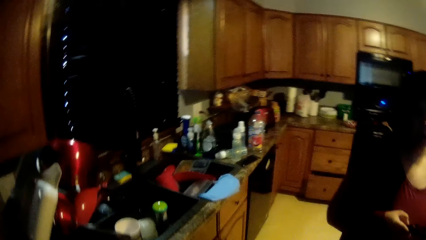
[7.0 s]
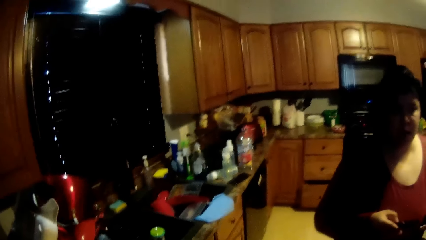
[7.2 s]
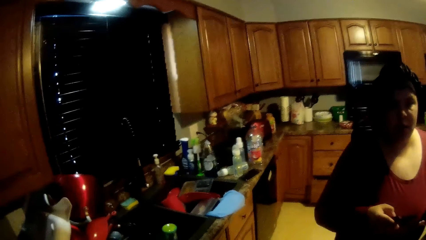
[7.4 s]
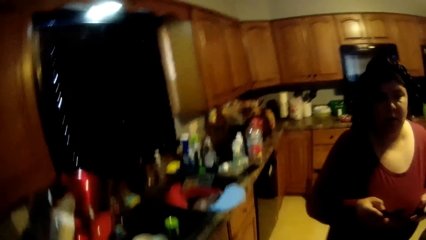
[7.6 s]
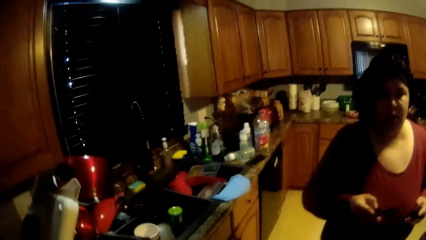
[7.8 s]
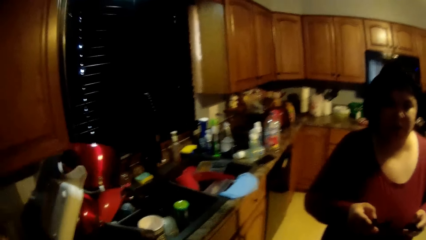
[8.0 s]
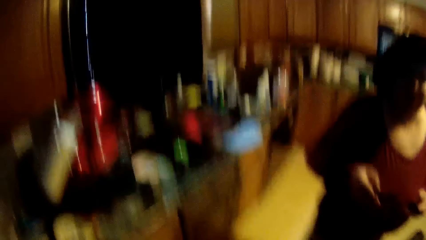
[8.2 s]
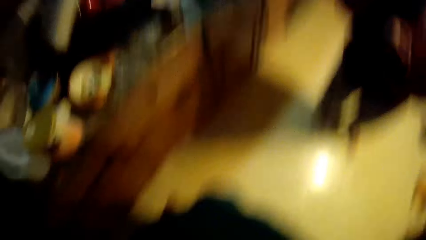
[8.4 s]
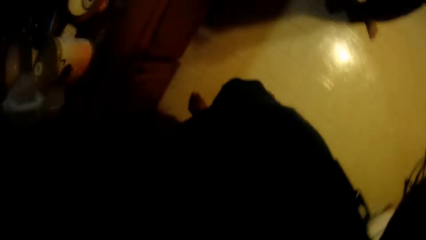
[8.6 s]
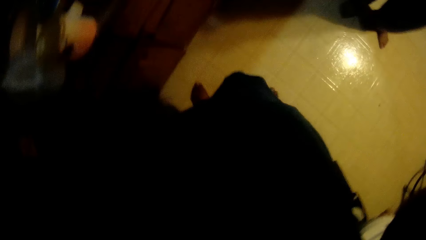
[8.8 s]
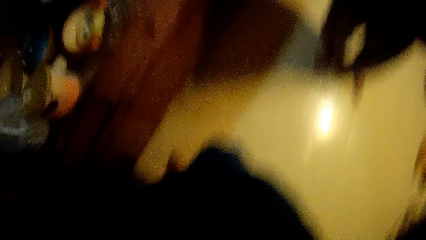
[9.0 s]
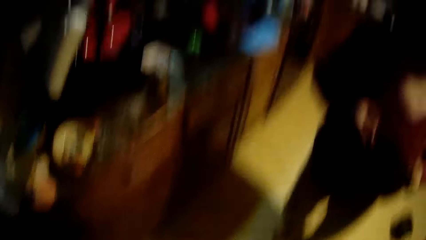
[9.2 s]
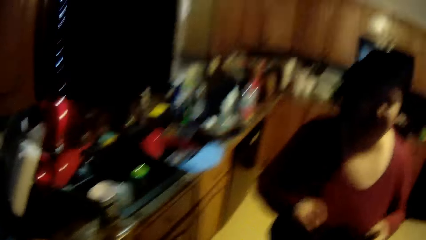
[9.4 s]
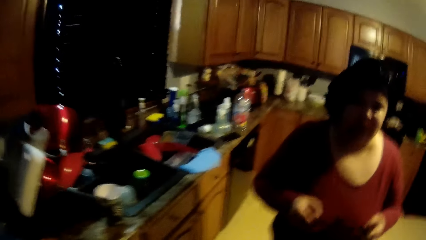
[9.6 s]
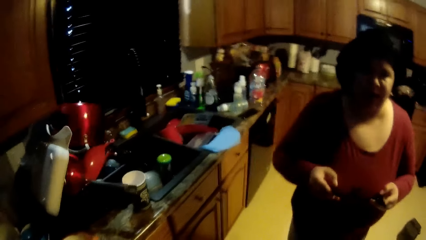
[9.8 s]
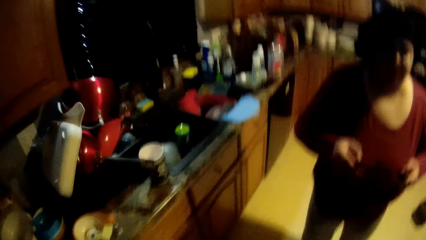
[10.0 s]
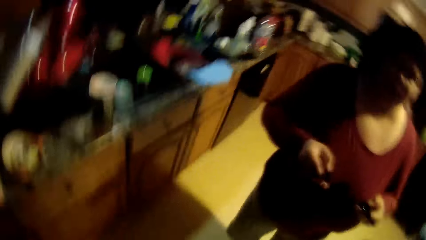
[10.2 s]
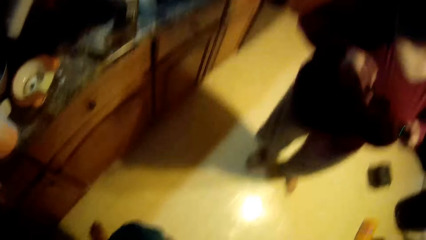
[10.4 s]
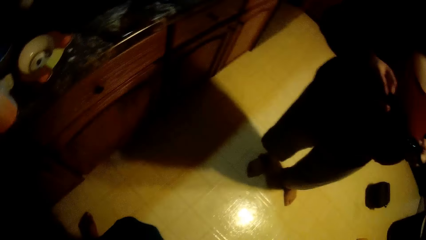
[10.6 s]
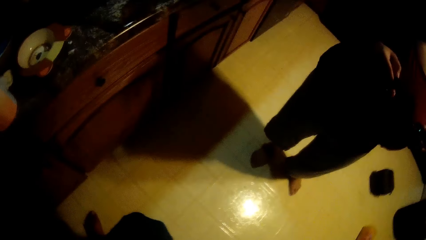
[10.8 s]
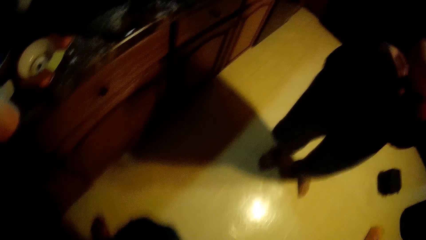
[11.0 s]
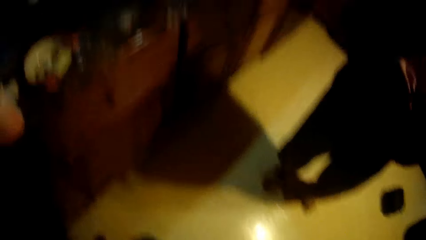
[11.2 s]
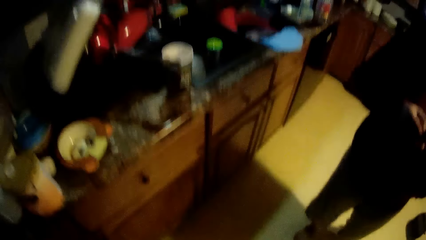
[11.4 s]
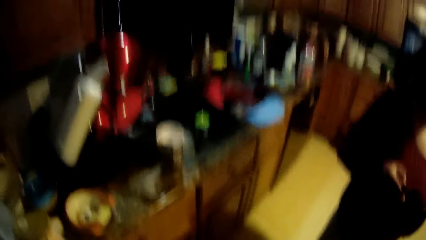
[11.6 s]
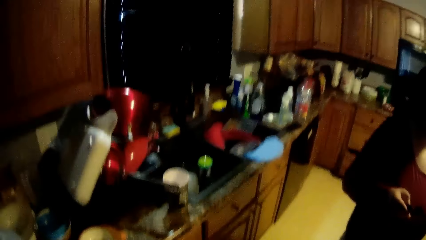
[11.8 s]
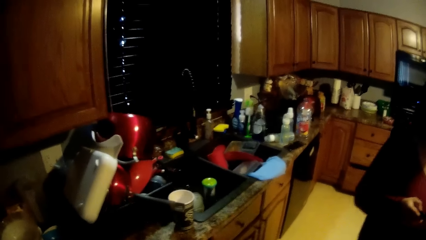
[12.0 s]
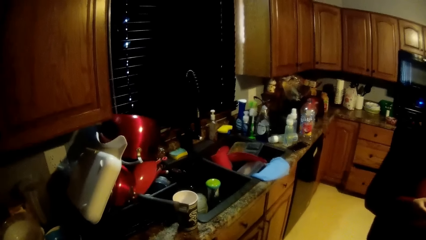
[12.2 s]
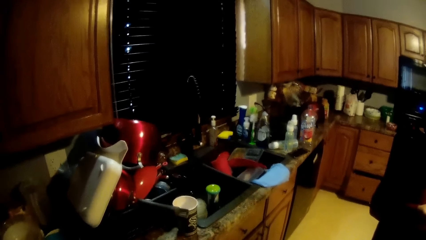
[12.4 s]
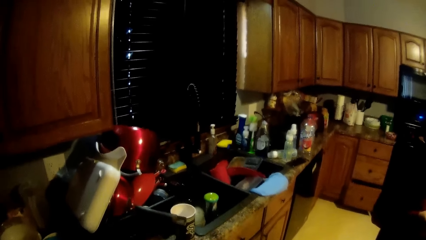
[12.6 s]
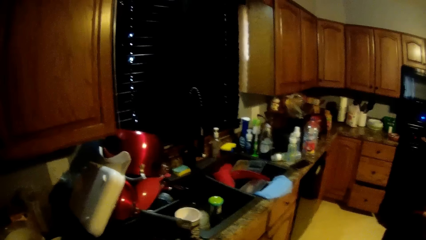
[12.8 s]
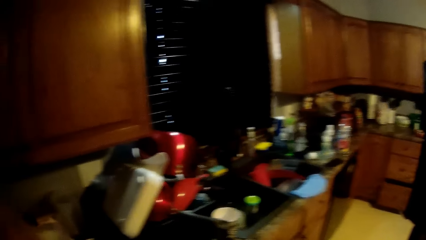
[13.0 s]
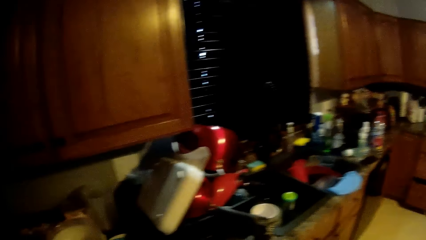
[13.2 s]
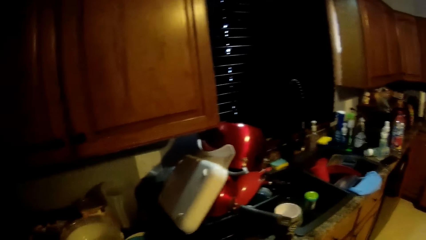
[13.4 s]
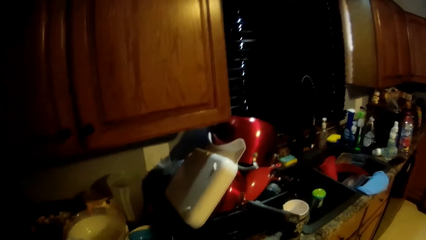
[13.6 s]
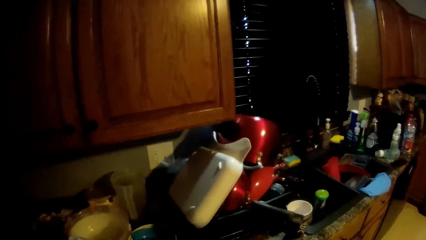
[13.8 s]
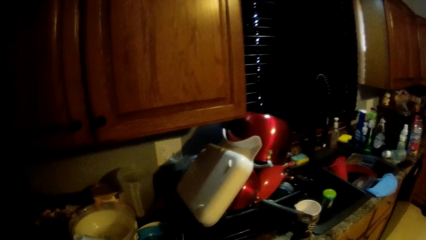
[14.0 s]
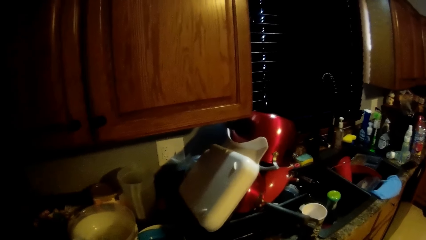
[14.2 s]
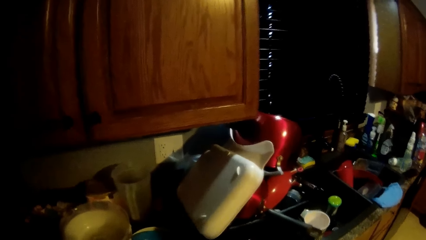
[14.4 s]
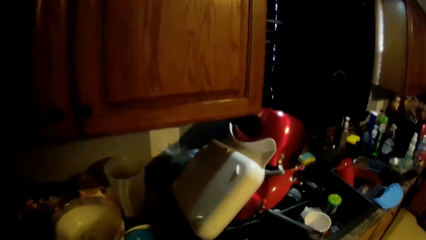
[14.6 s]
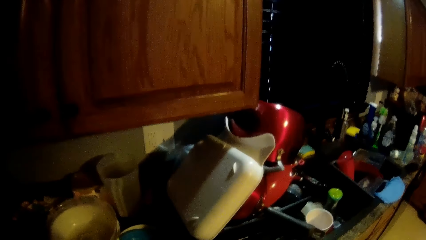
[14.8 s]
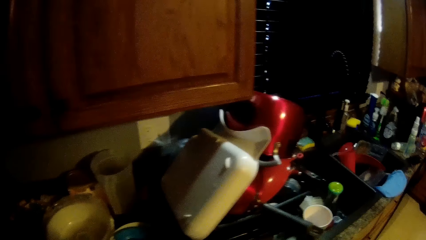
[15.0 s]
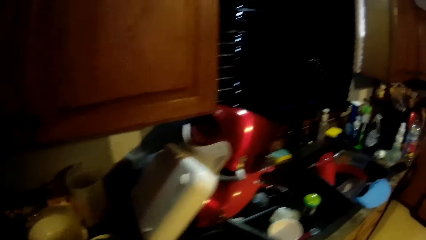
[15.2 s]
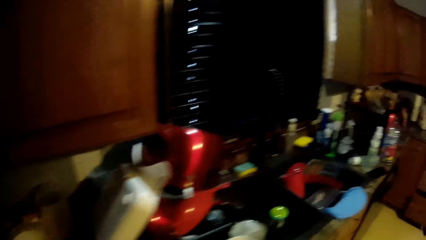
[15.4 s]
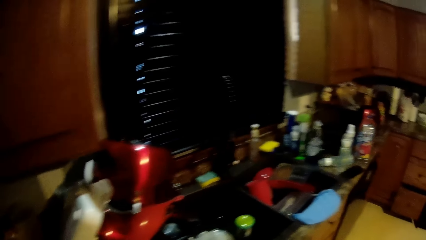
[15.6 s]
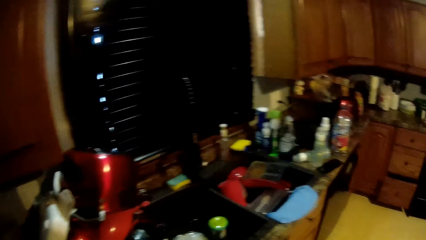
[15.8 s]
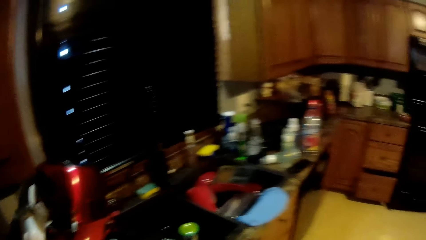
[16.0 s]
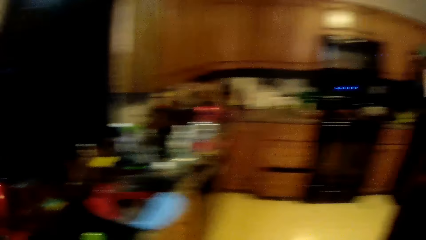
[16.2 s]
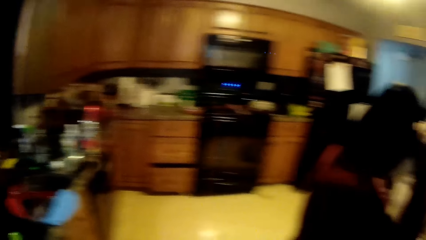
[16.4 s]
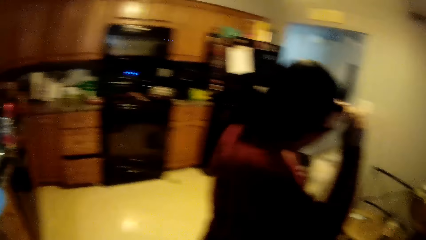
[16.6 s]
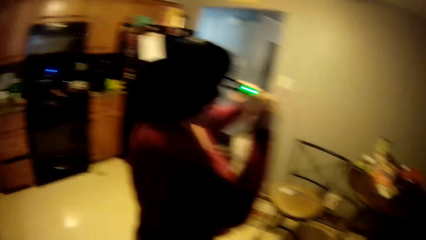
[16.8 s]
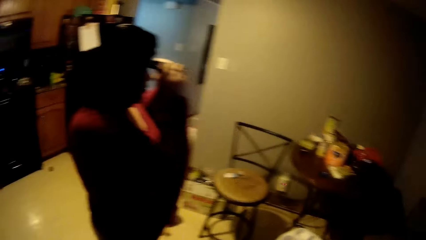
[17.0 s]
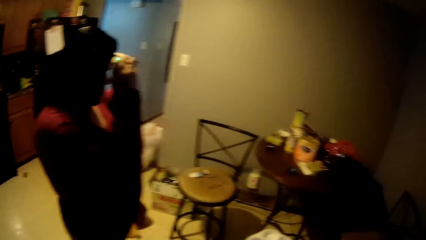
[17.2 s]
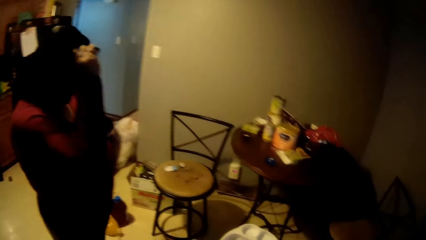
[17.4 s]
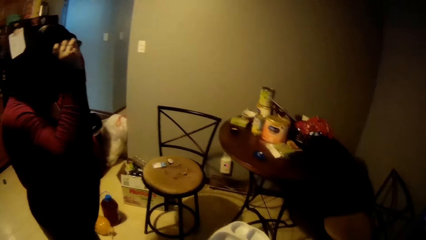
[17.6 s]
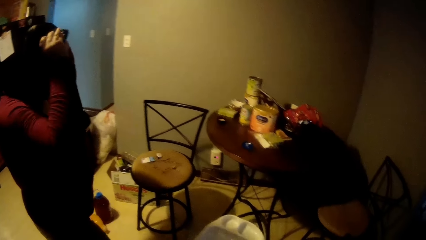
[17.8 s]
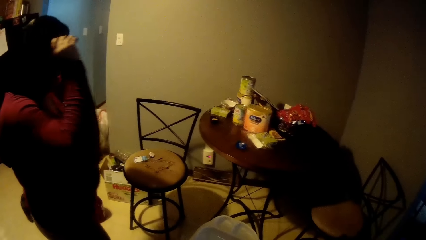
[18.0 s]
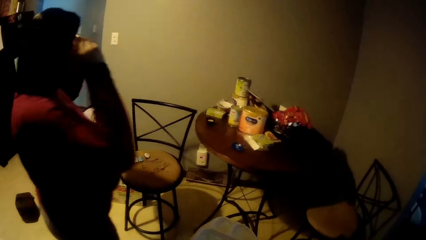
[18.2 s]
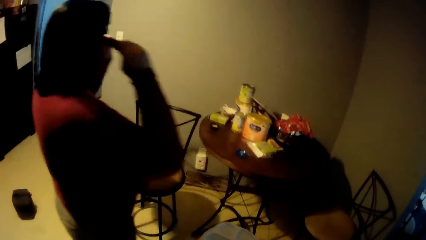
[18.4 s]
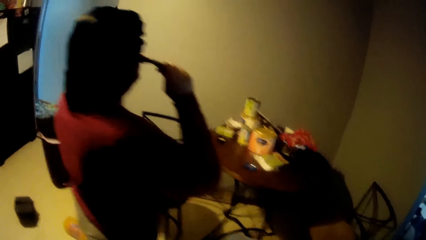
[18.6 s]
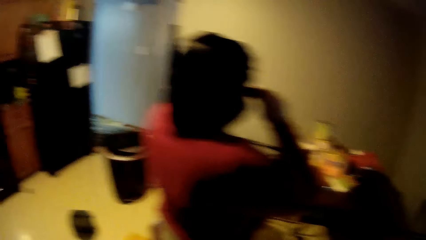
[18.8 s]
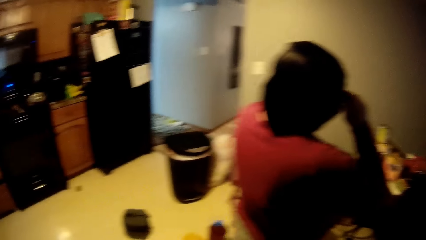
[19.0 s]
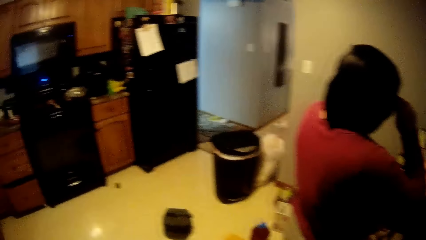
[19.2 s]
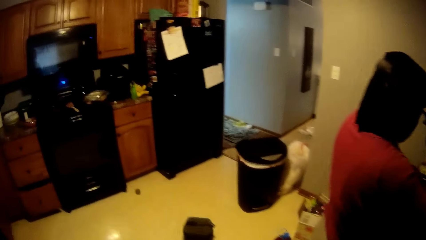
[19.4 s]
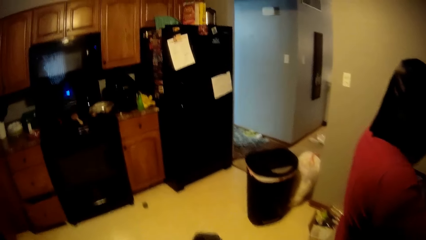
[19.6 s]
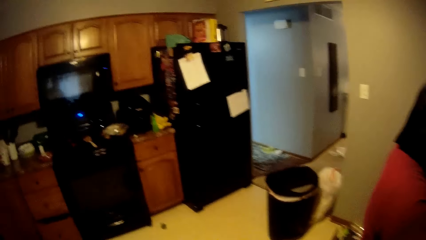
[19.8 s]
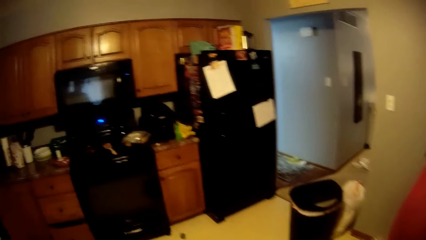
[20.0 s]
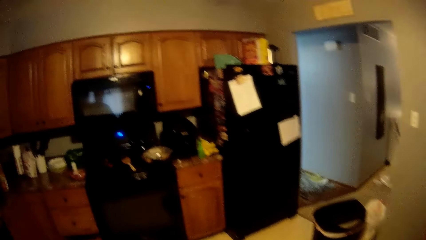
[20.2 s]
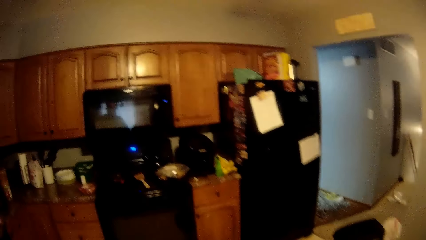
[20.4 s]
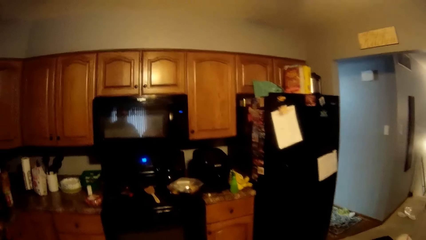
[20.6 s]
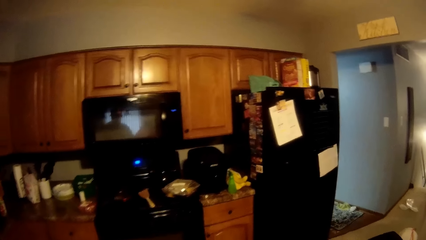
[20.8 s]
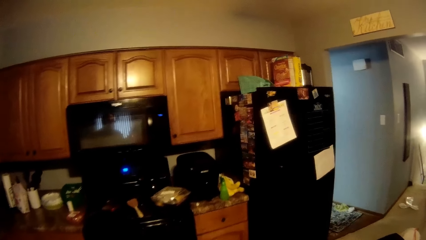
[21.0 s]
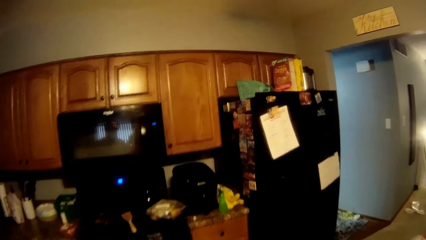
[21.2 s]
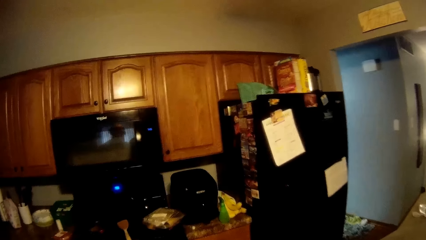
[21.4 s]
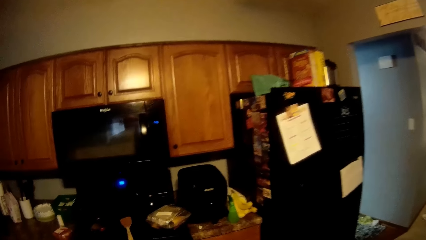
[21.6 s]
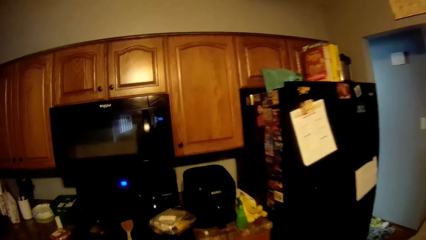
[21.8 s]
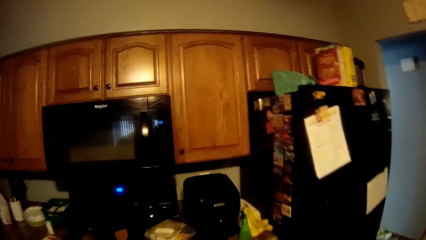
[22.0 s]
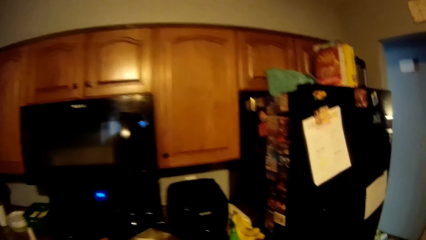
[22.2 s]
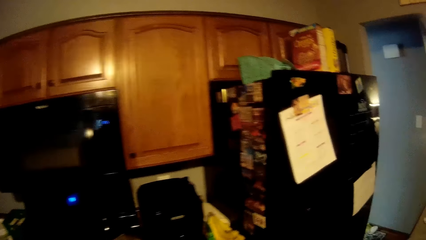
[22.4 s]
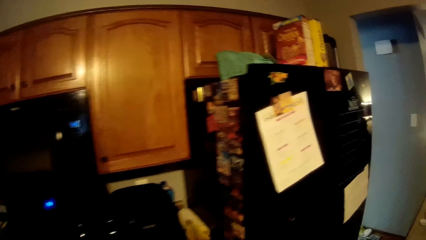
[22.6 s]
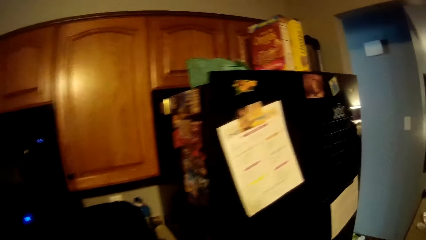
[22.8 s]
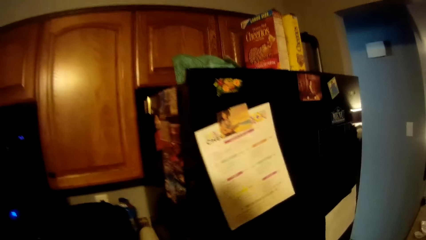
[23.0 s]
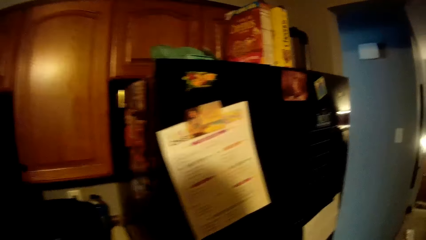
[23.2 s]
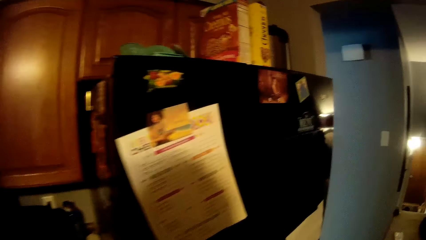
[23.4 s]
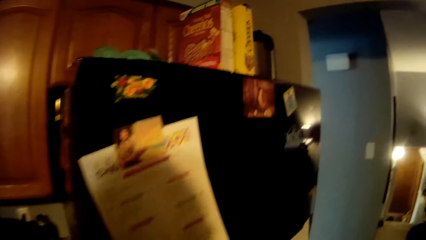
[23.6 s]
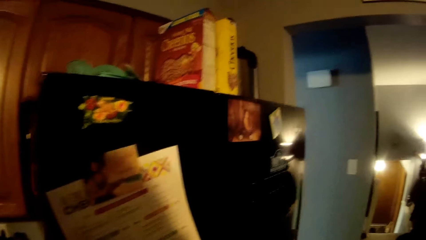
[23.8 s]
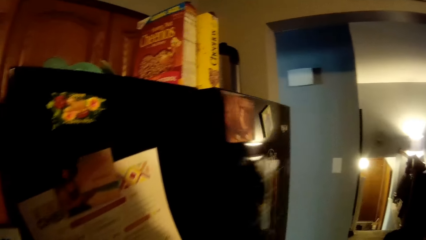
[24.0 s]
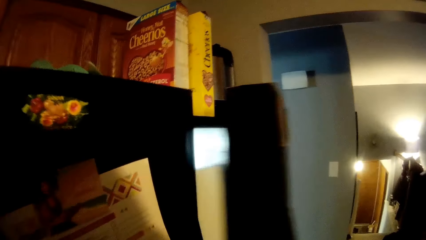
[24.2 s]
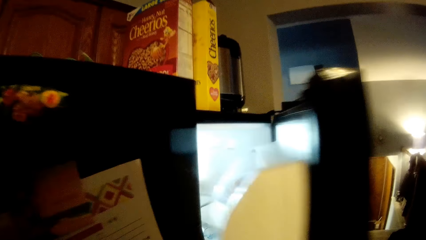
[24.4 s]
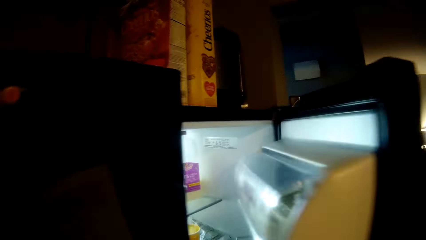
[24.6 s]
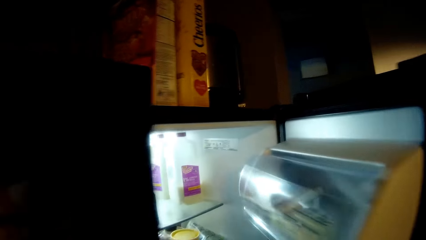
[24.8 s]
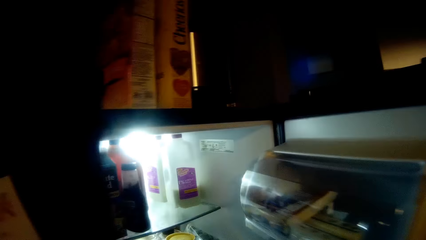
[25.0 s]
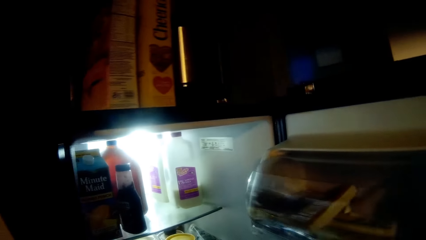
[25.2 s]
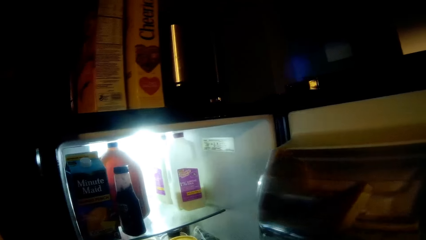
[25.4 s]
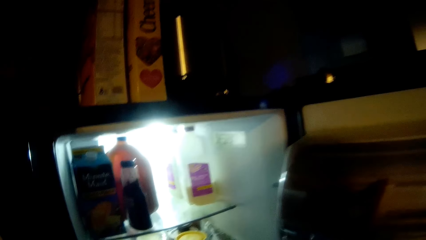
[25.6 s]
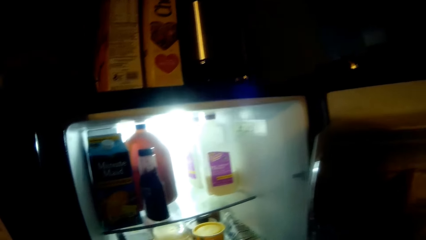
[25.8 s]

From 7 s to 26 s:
The camera wearer adjusts the camera. He looks down. He looks up. He looks at the table. He walks towards a fridge. He opens the fridge with his right hand.
